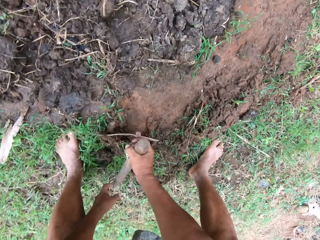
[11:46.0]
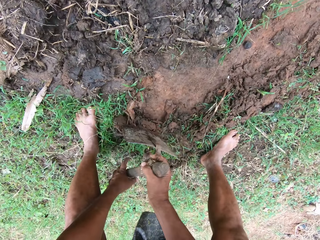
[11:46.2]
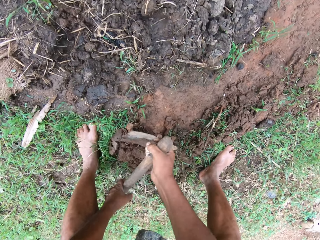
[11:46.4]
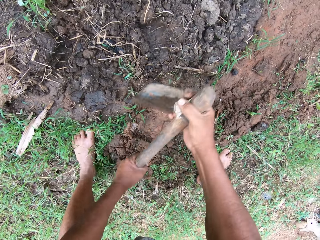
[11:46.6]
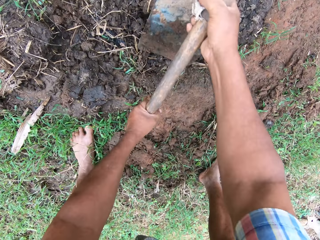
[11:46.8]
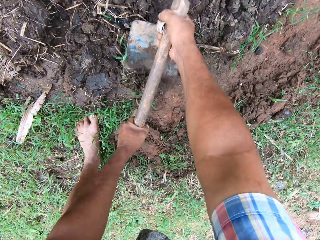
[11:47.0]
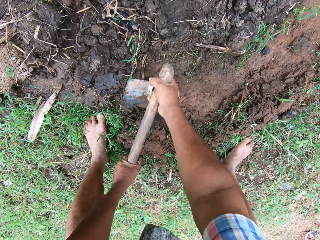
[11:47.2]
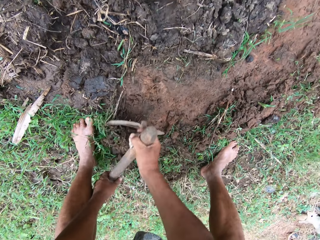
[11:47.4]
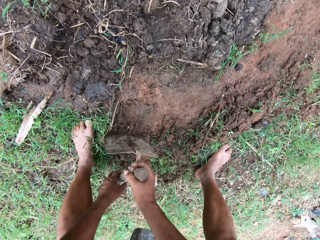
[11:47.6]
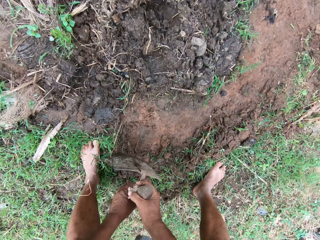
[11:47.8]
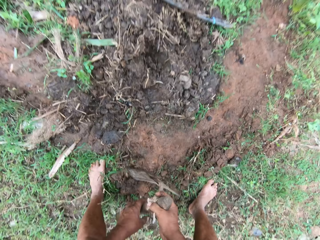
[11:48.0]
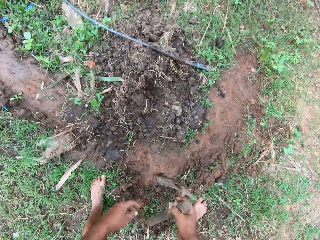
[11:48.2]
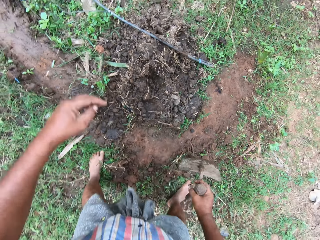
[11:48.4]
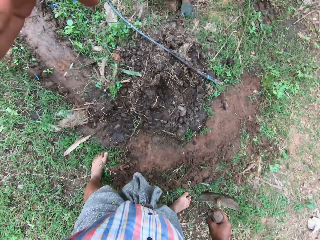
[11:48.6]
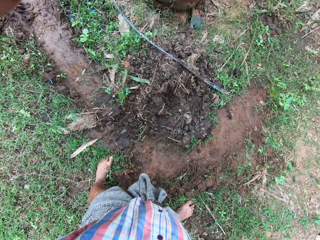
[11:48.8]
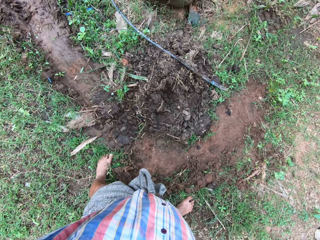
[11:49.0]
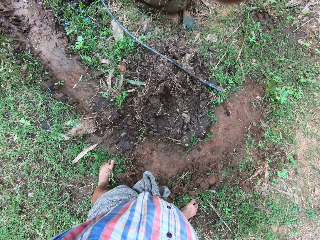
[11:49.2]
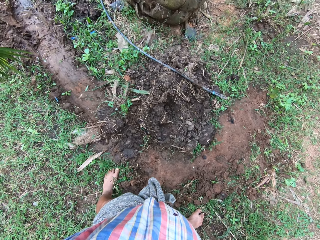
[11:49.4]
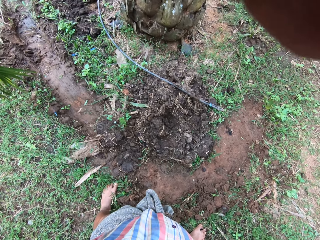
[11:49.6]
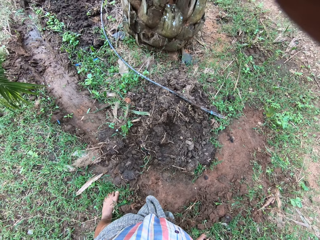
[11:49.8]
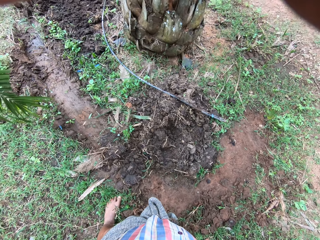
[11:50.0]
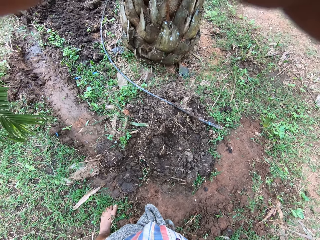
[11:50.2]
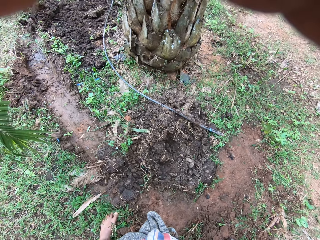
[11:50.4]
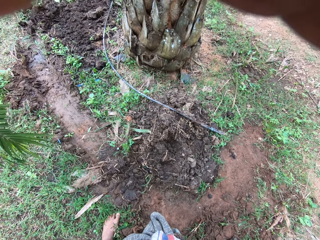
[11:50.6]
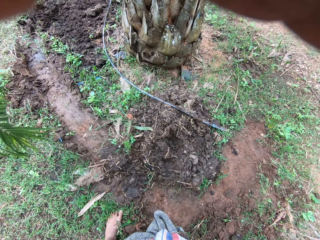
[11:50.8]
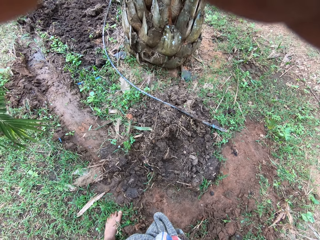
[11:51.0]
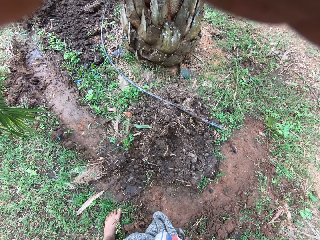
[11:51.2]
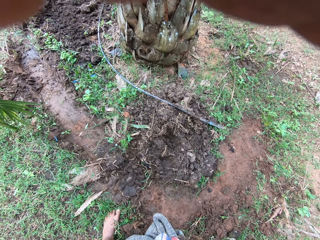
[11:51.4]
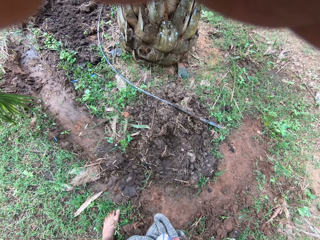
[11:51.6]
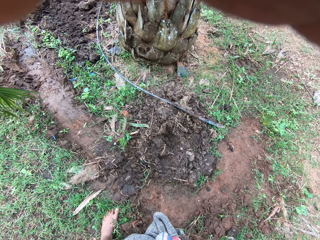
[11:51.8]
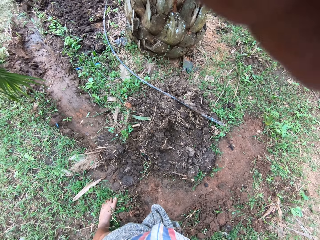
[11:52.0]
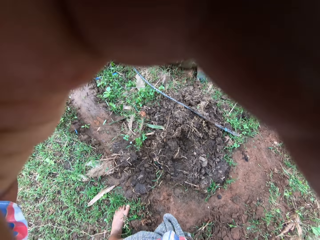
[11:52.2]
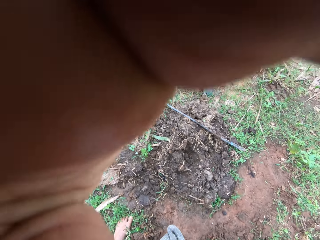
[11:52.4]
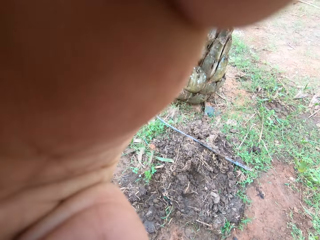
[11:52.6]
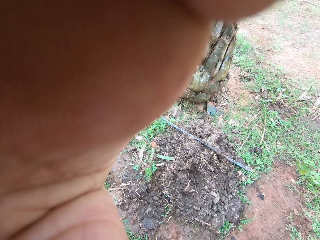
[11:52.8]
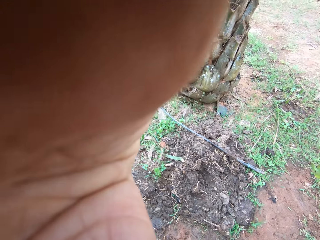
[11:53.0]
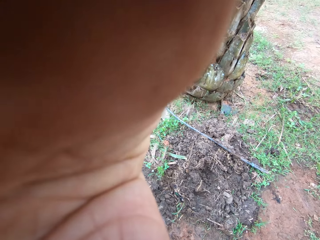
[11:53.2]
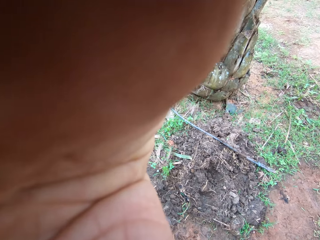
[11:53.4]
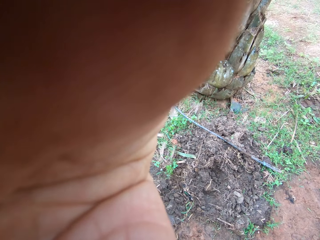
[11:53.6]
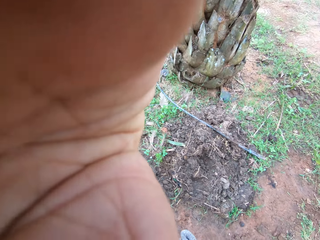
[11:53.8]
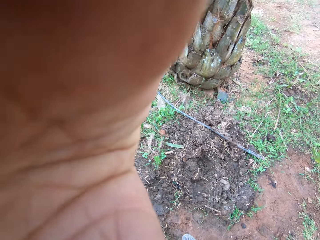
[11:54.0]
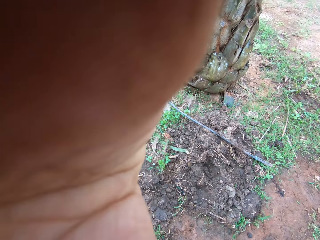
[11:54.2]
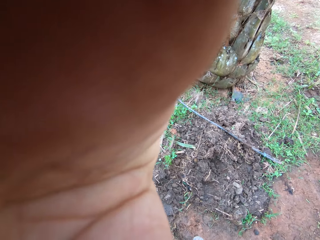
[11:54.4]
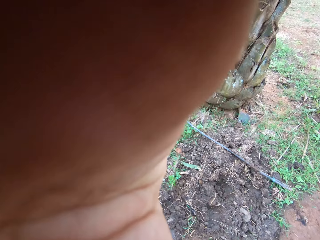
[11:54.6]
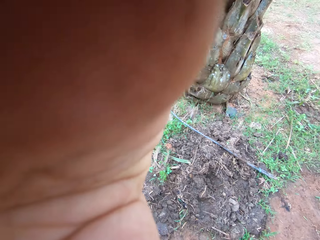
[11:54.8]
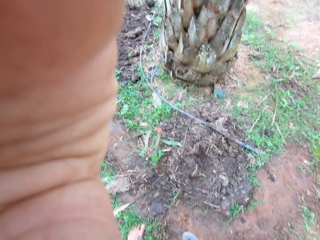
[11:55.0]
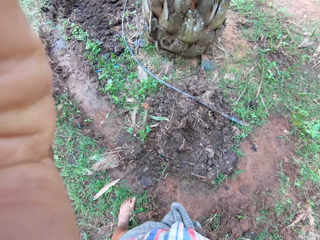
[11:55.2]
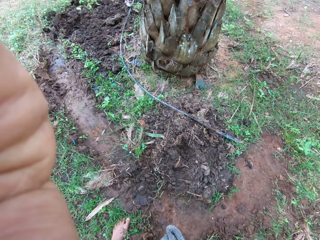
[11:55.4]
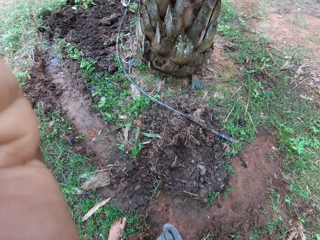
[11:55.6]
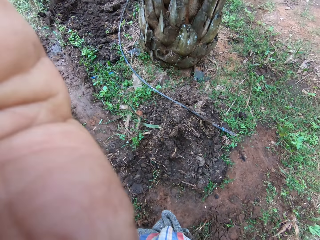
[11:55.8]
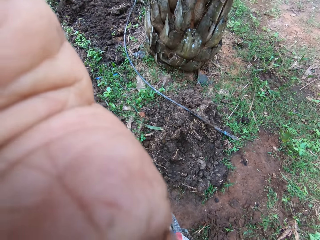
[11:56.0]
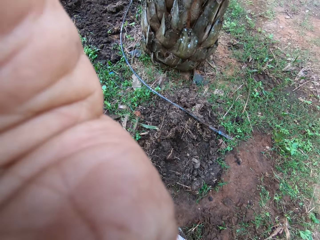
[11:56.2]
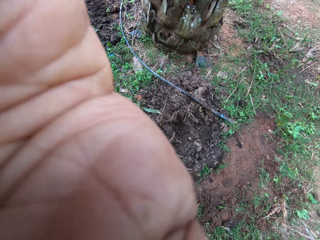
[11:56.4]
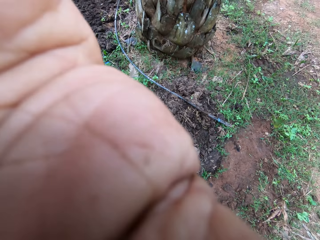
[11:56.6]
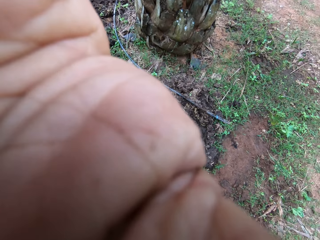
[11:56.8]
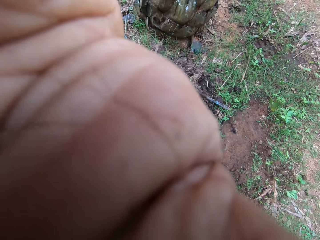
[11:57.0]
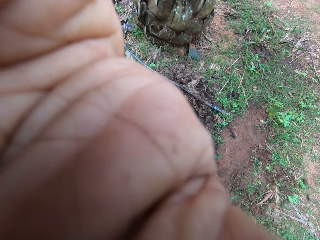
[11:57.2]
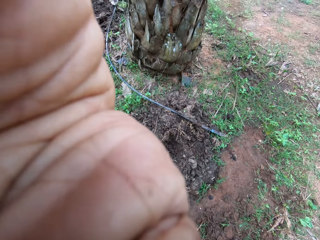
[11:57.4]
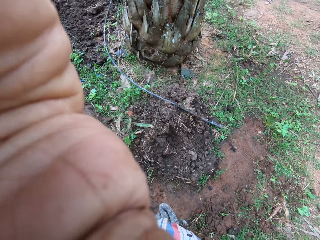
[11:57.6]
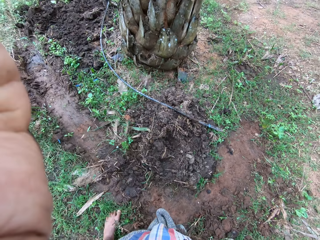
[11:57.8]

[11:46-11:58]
The camera wearer lifts his hand to his head. He adjusts a camera.

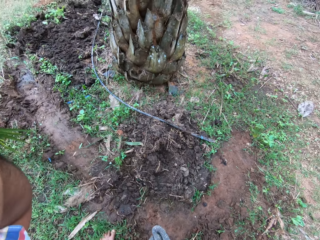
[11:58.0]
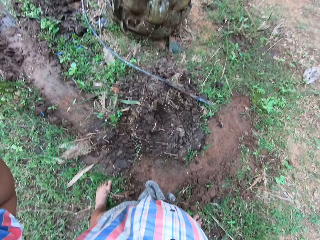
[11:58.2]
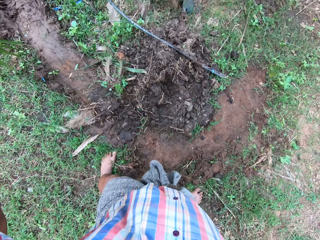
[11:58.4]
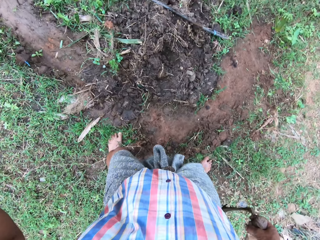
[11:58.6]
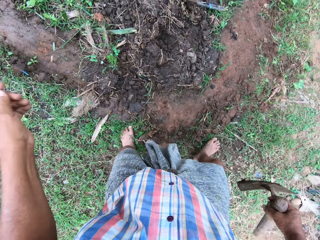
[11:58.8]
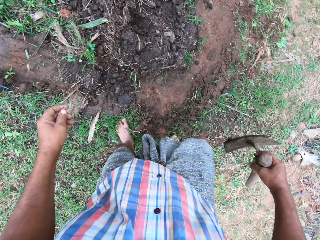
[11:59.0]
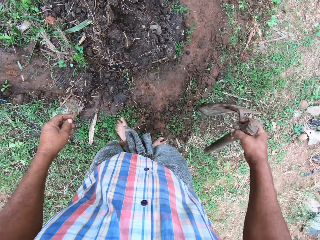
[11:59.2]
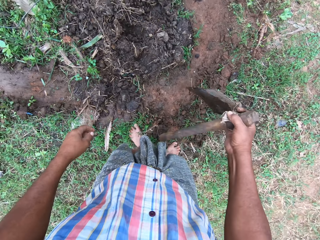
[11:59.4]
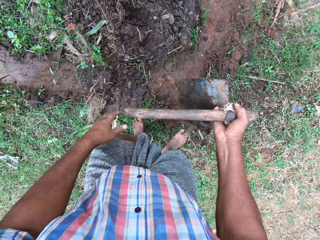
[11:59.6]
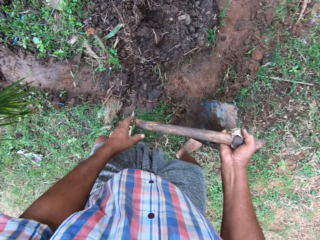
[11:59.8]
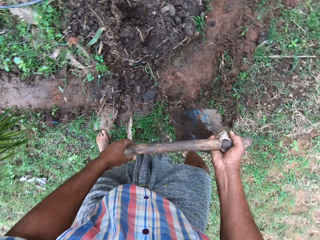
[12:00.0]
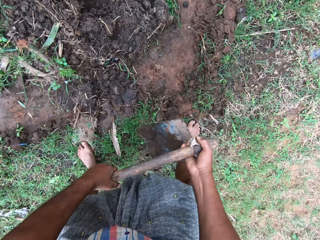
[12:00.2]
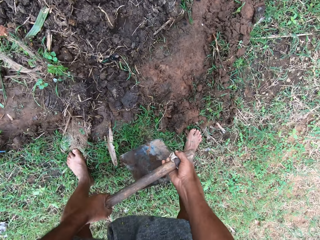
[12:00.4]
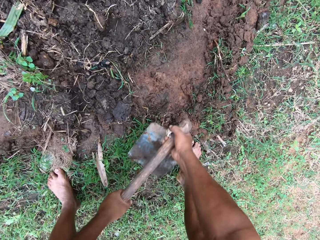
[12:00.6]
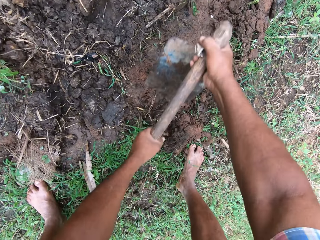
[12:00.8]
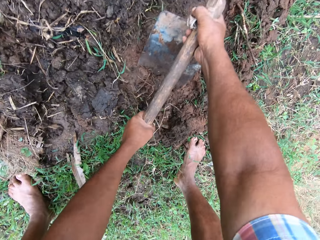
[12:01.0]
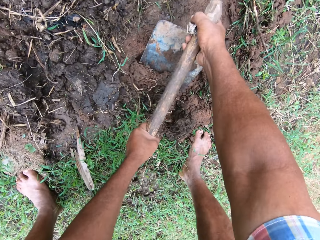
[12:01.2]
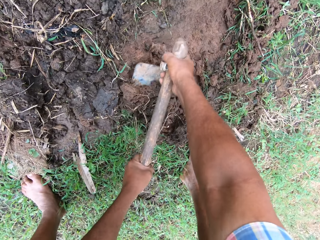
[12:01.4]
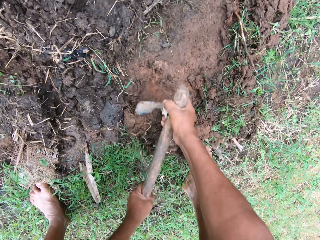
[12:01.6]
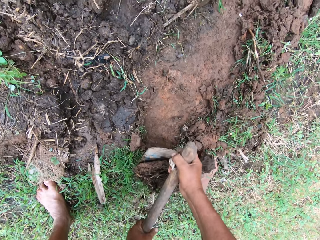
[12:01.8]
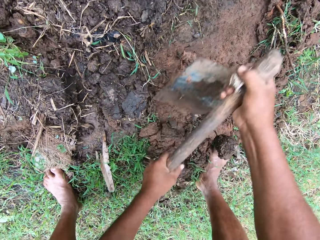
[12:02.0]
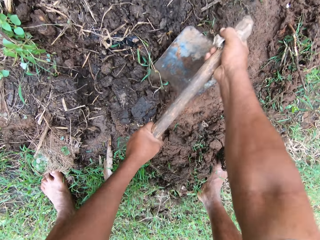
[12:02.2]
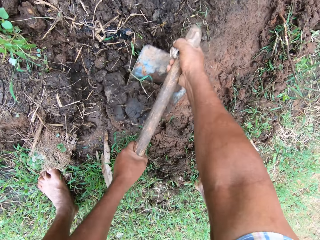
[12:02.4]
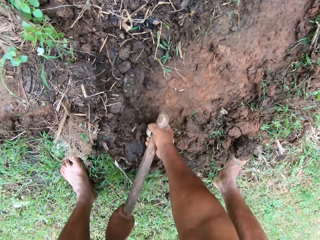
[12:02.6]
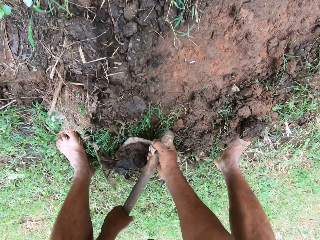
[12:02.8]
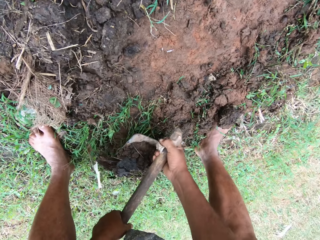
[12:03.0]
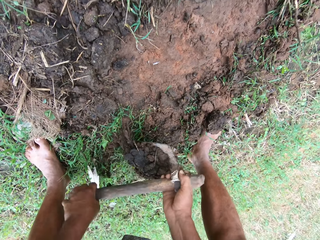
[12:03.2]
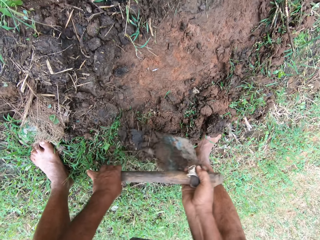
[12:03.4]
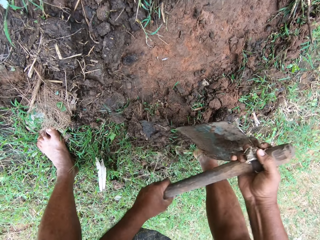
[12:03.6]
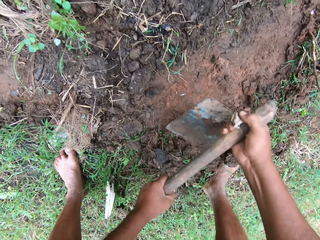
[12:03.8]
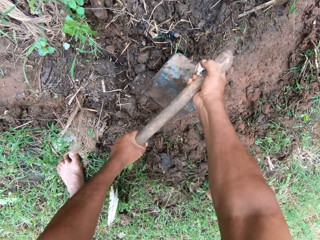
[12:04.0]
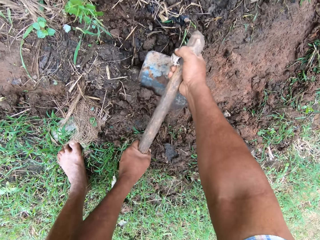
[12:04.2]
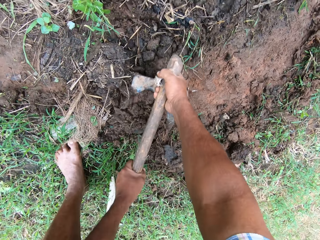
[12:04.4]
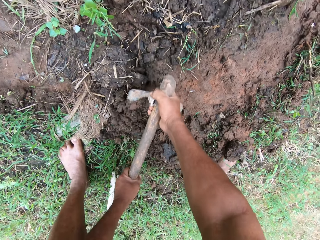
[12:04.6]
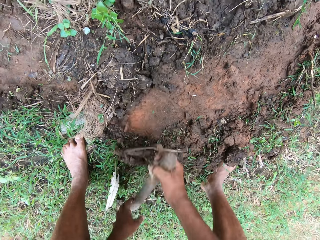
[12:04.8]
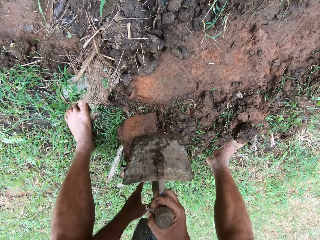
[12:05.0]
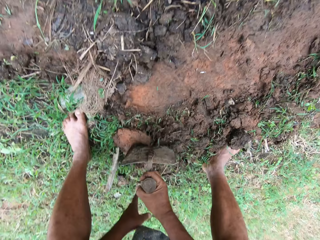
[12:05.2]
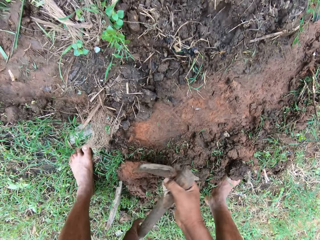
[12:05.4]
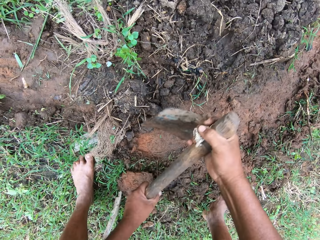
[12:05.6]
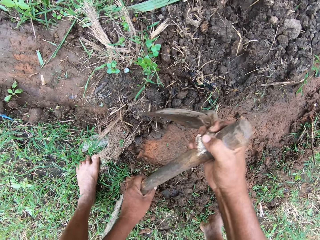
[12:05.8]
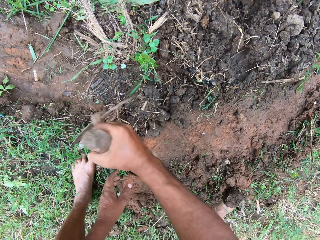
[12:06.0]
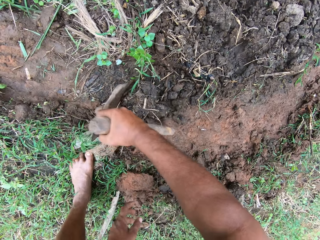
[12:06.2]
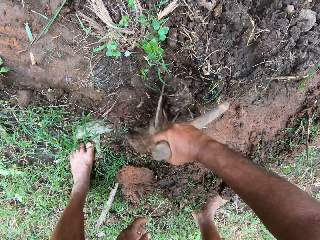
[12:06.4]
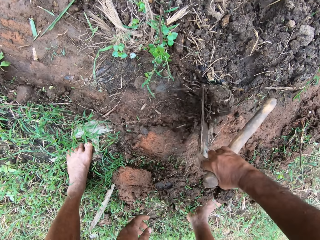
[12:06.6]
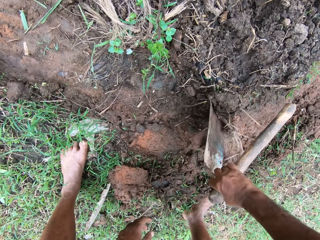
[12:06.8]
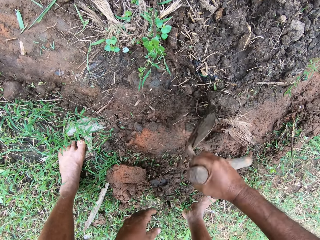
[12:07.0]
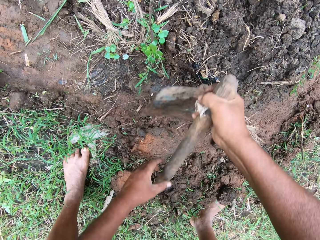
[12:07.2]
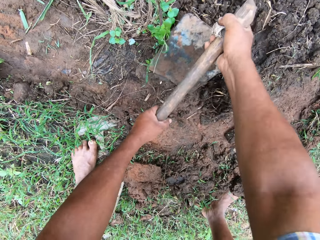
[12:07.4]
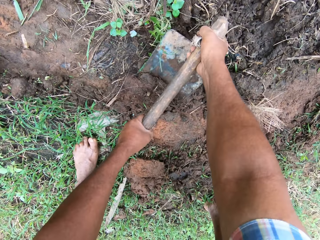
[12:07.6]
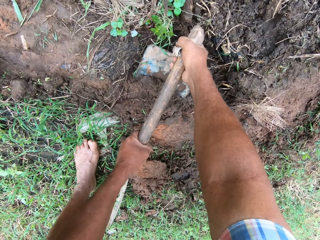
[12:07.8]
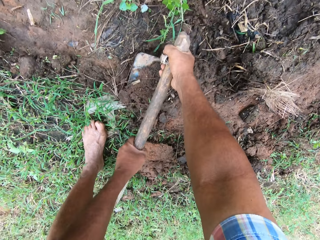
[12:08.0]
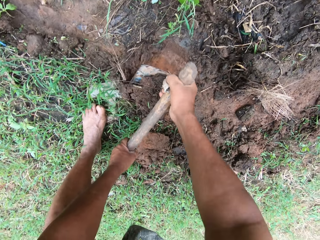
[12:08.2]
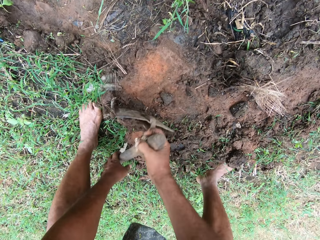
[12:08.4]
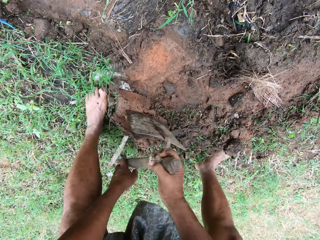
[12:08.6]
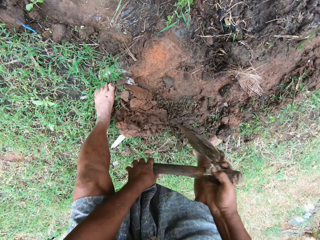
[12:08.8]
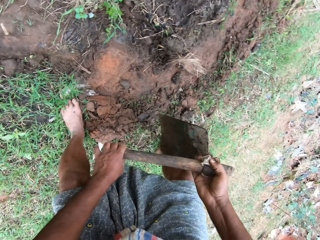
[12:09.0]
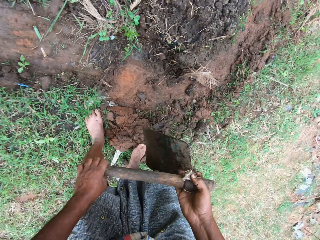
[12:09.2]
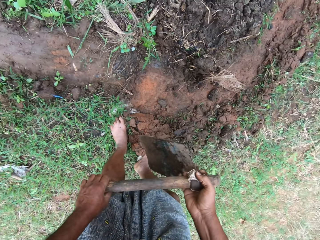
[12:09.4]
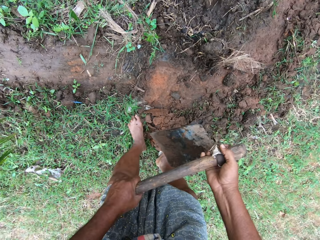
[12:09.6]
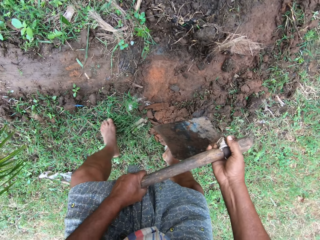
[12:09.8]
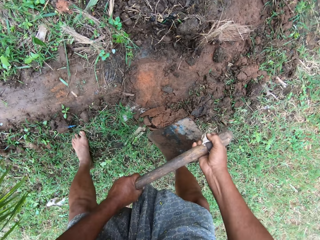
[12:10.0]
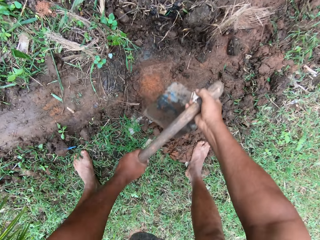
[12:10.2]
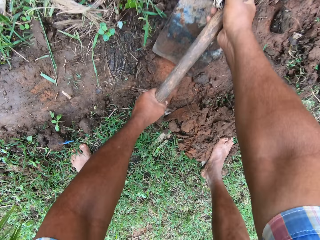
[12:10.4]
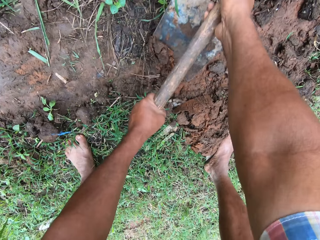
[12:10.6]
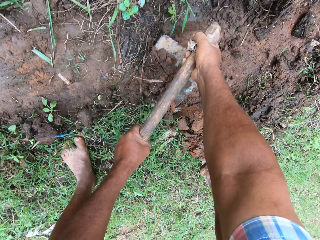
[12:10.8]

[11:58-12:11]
The camera wearer holds a hoe with their hands and tills the soil with the hoe.
